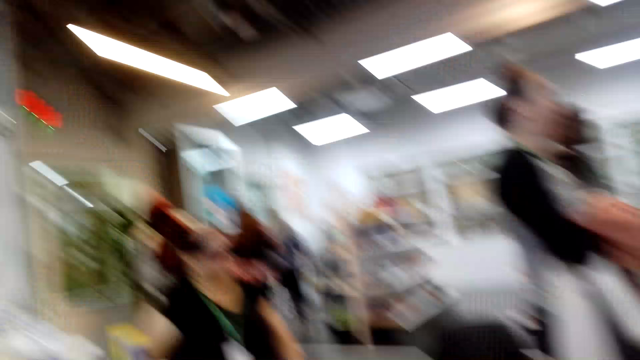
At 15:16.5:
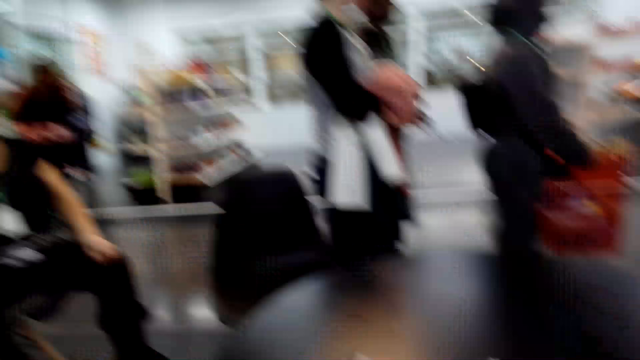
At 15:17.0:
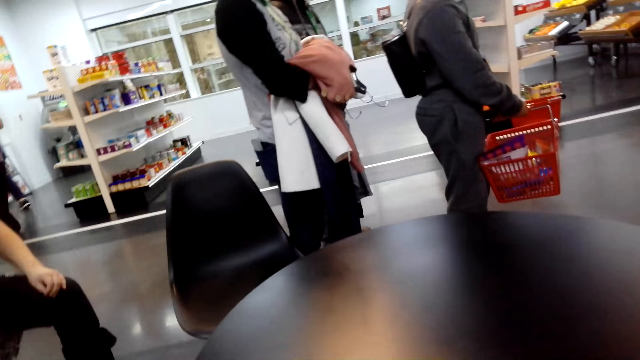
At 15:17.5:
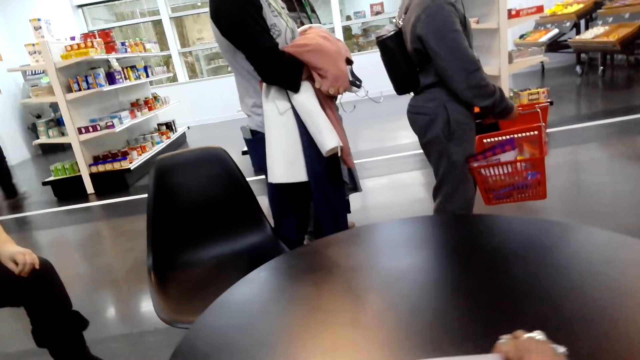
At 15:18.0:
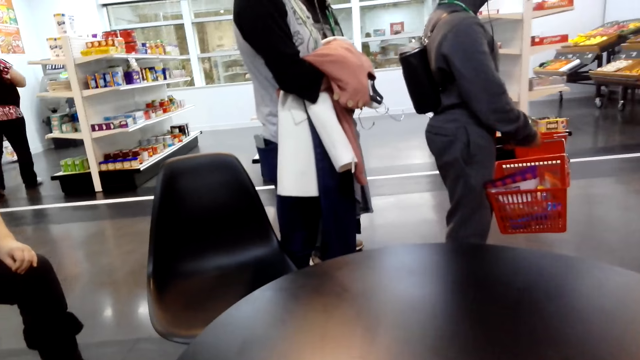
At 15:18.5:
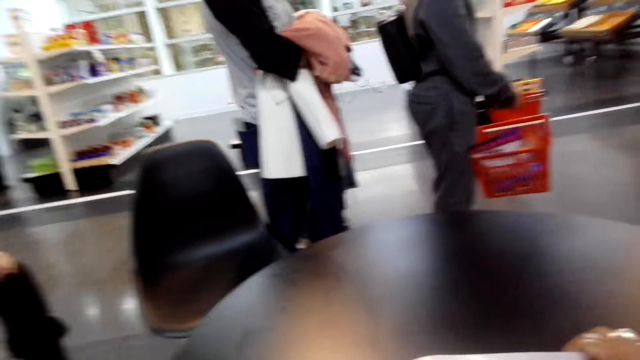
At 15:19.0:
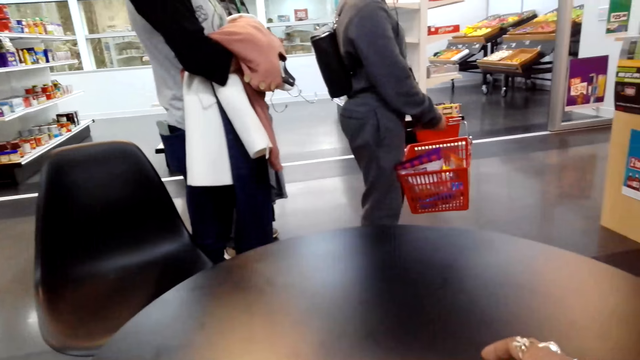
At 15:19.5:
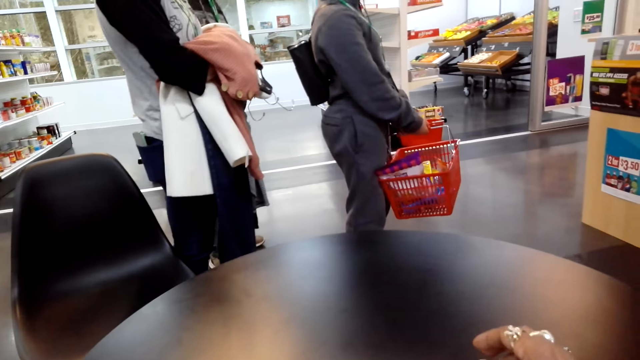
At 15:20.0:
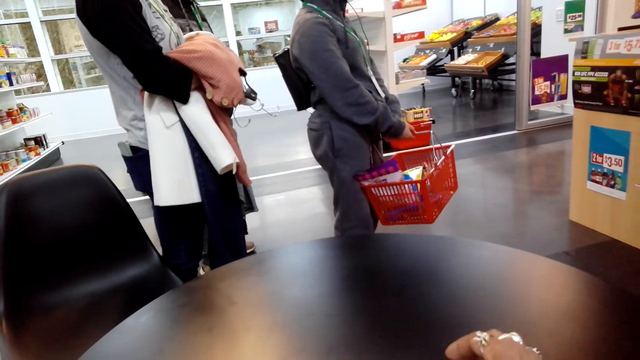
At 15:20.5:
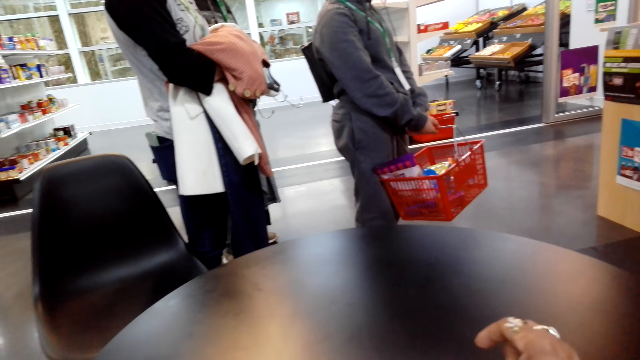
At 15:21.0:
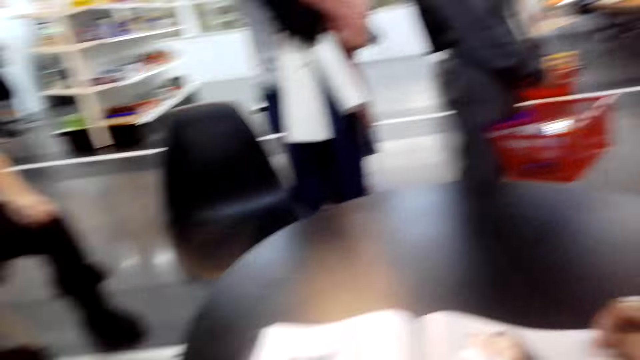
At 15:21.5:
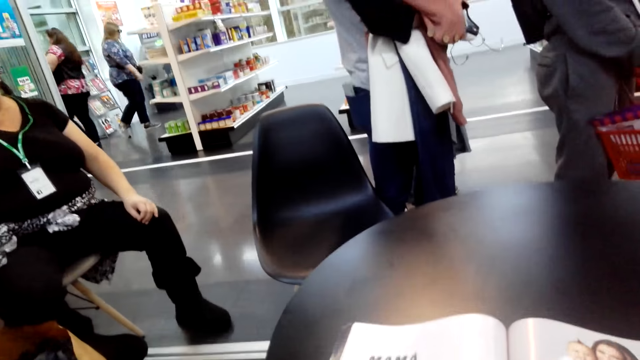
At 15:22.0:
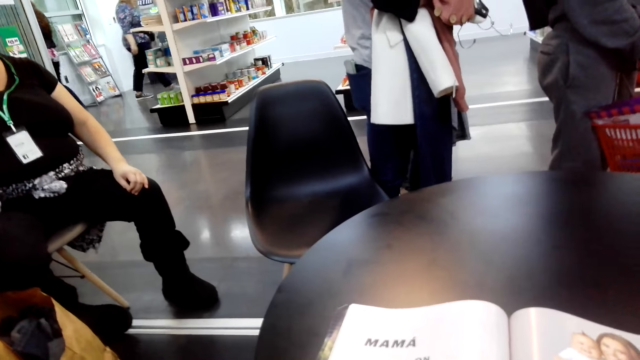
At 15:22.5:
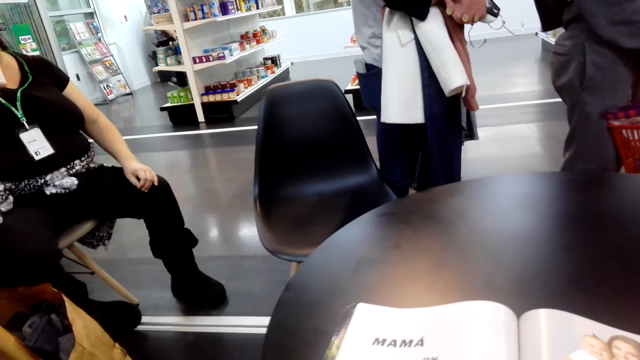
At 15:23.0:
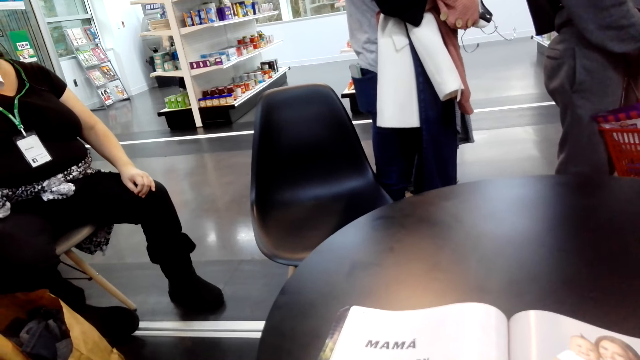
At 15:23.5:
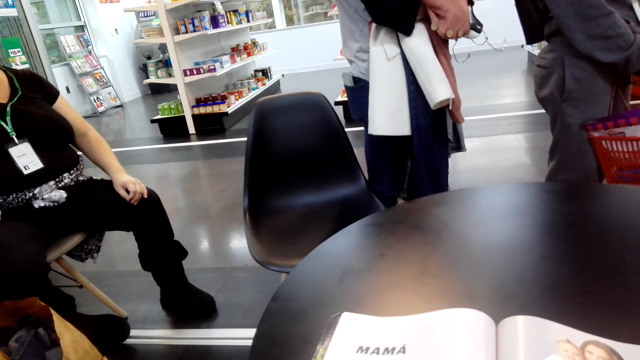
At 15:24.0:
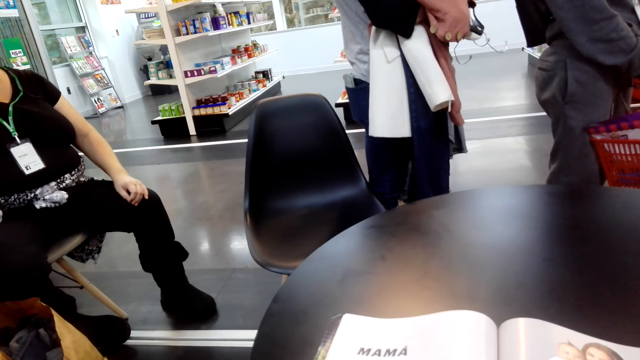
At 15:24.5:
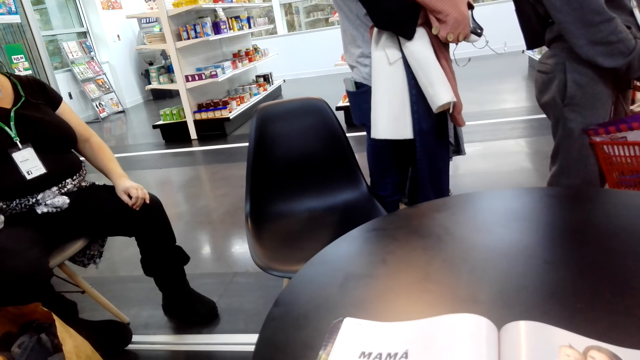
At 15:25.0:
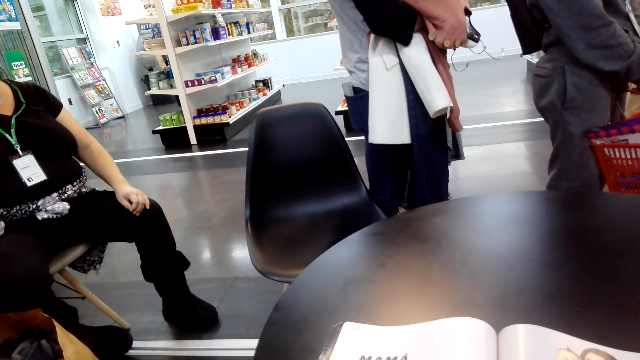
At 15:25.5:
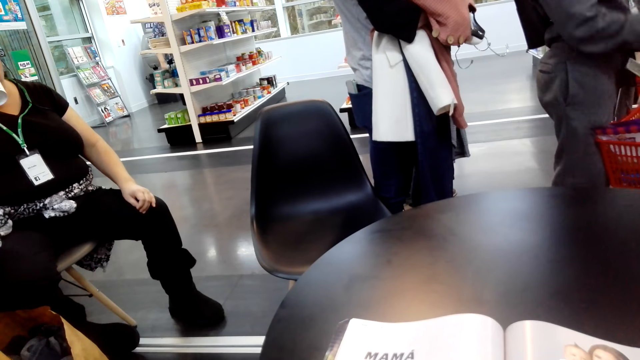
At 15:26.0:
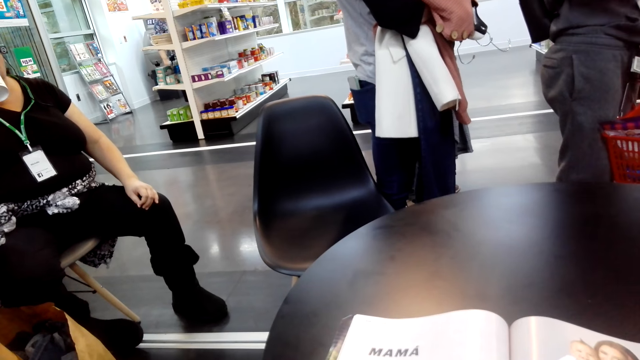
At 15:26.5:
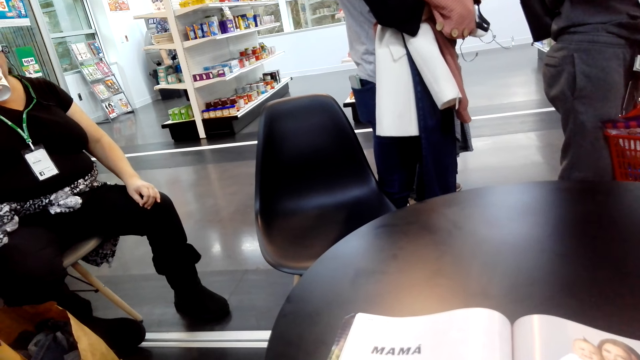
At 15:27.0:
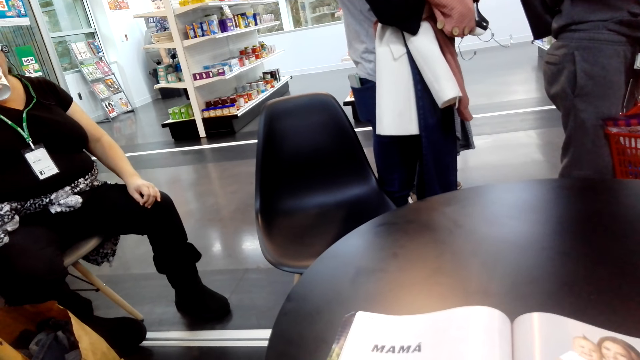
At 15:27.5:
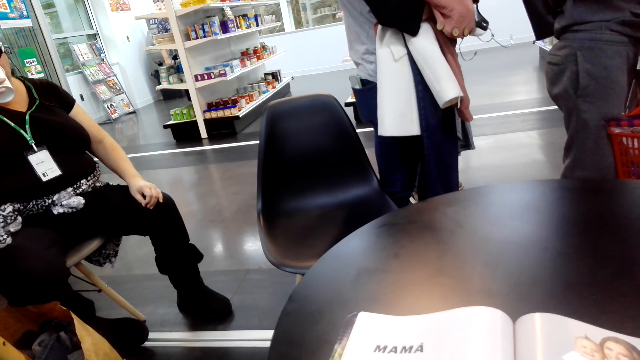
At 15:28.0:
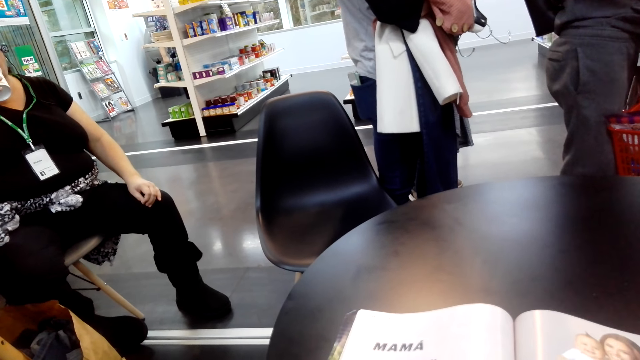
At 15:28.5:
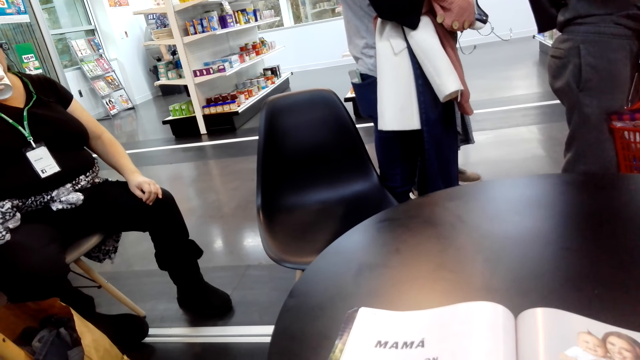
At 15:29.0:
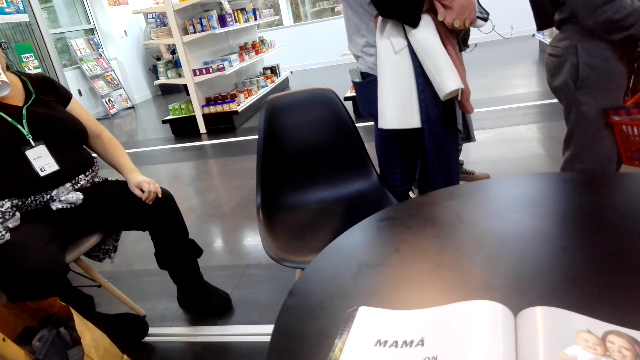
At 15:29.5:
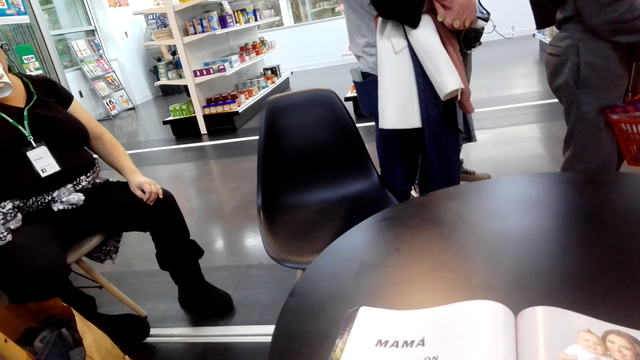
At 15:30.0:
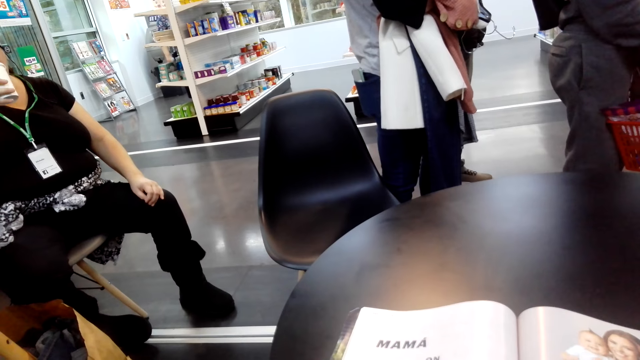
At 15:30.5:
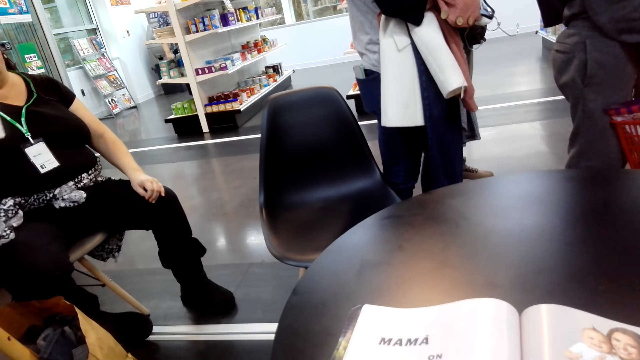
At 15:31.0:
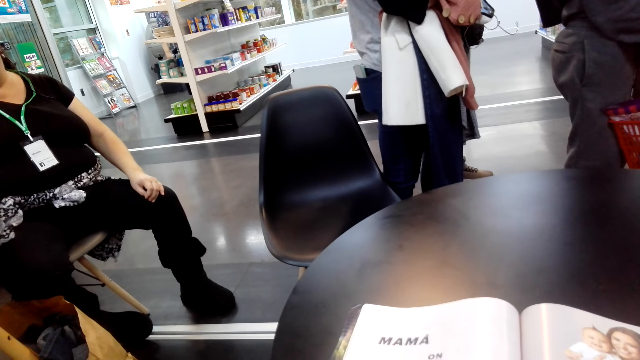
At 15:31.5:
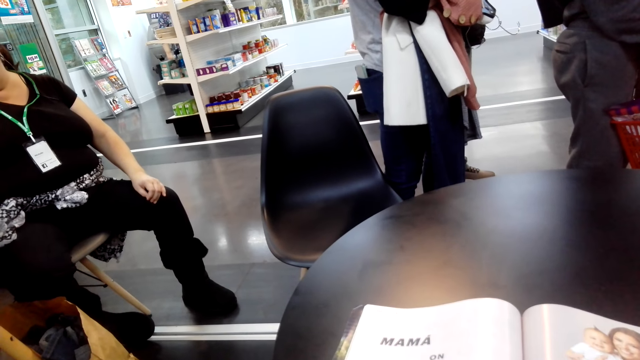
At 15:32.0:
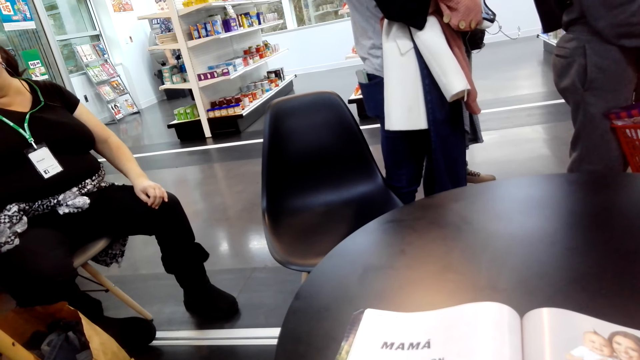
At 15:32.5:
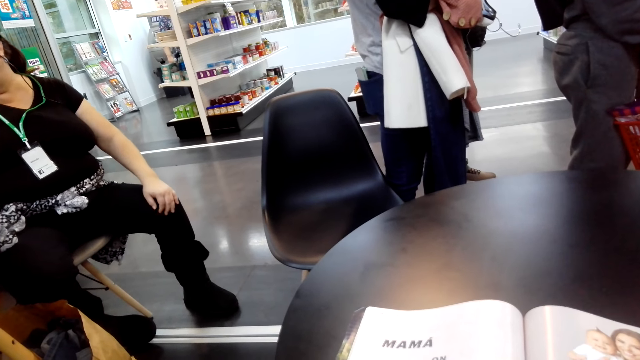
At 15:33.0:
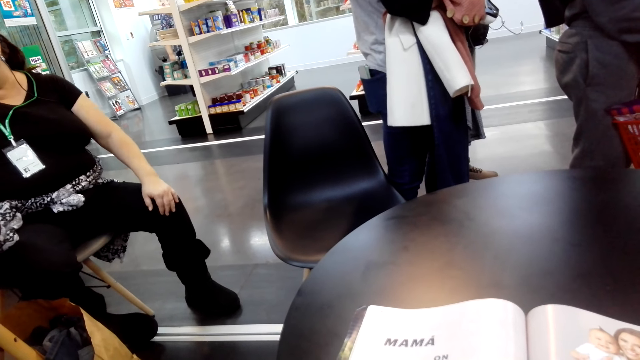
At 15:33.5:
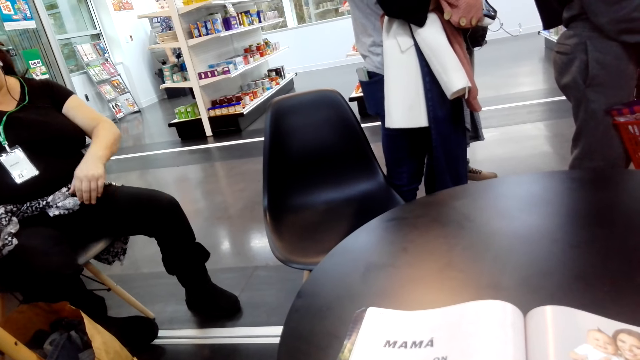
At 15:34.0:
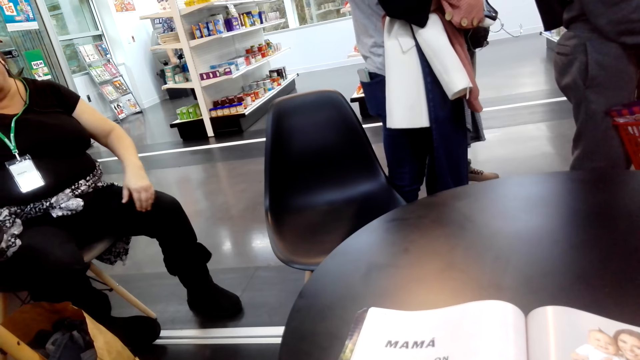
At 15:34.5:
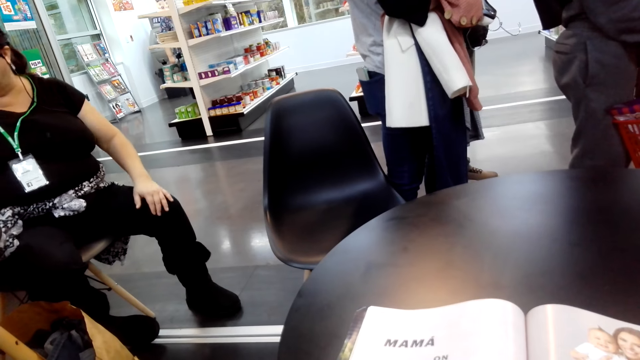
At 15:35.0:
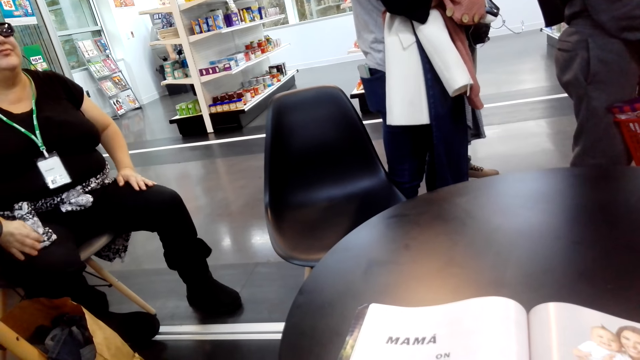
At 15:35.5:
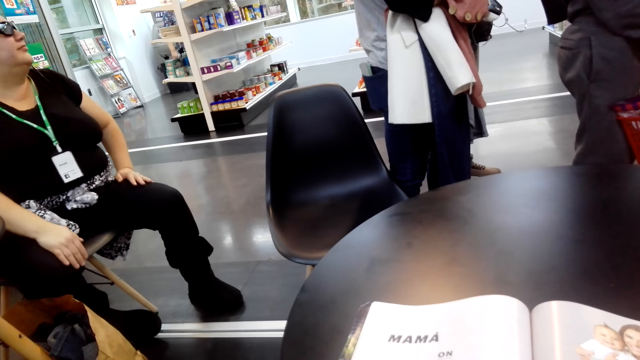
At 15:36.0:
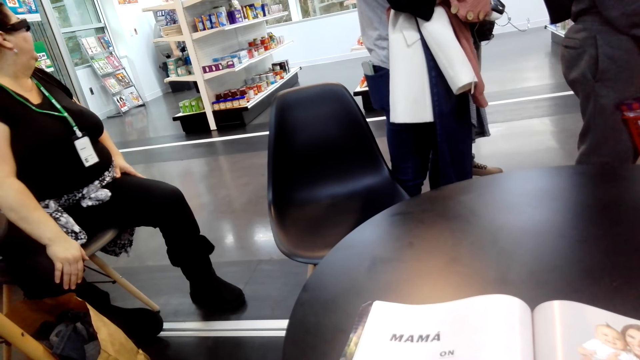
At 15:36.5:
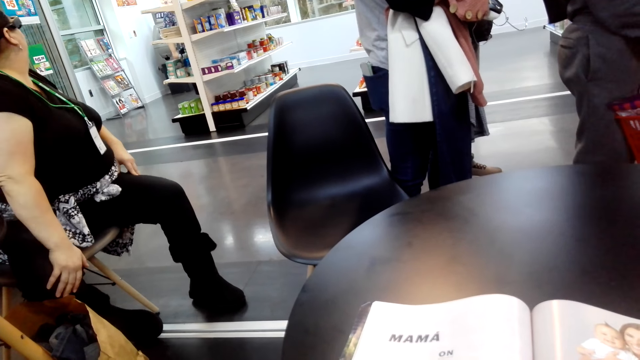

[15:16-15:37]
The camera wearer looks around the mall and flips pages. They read the magazine. They read the magazine.
